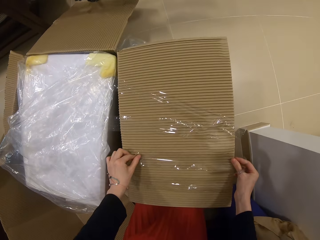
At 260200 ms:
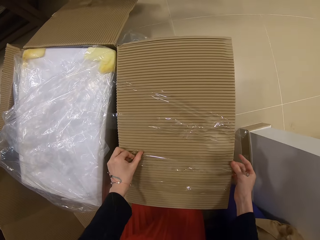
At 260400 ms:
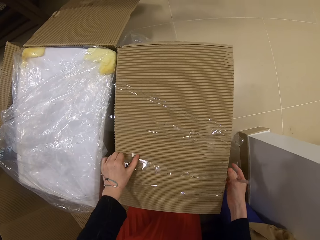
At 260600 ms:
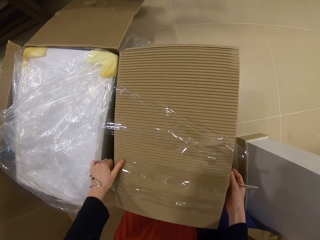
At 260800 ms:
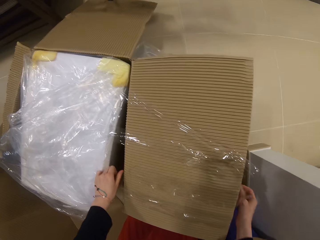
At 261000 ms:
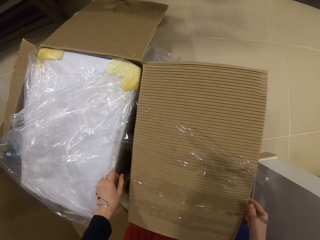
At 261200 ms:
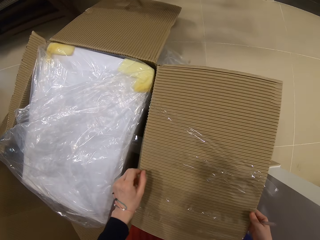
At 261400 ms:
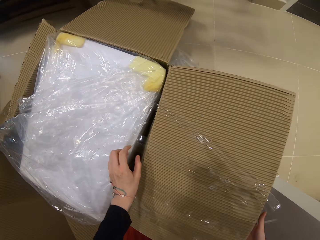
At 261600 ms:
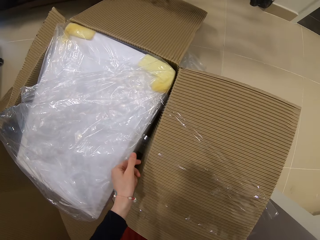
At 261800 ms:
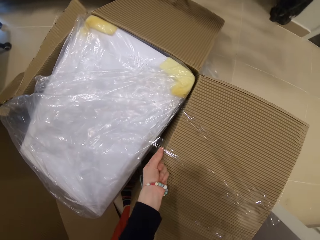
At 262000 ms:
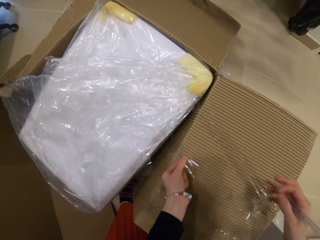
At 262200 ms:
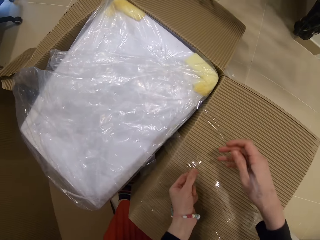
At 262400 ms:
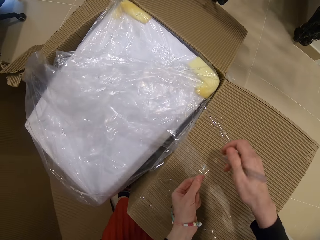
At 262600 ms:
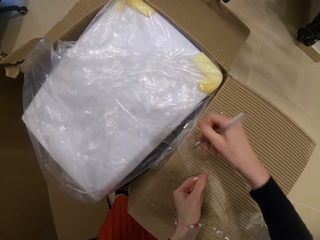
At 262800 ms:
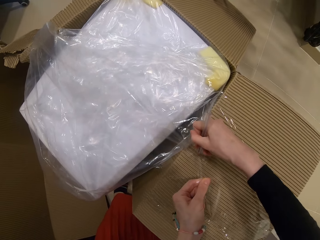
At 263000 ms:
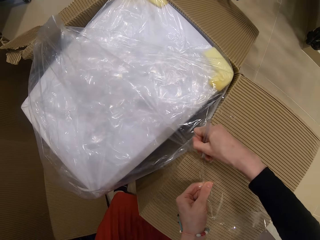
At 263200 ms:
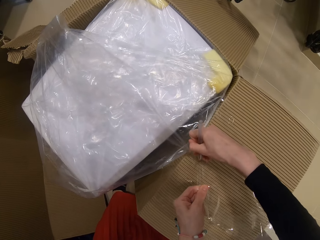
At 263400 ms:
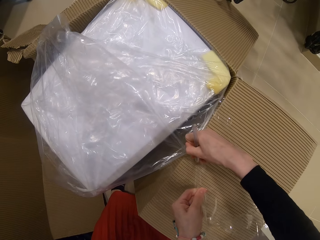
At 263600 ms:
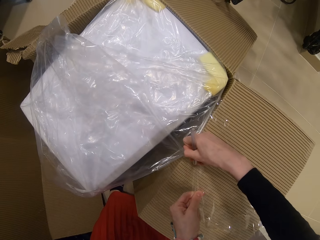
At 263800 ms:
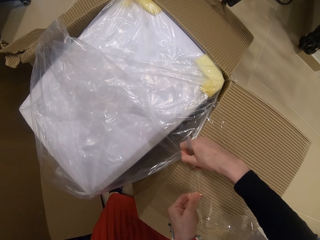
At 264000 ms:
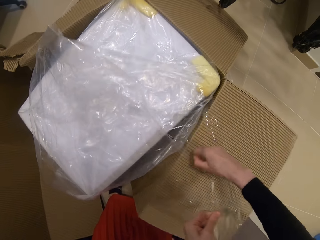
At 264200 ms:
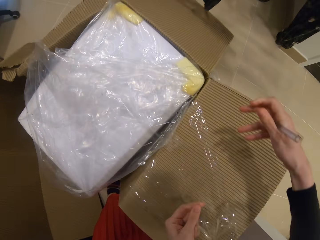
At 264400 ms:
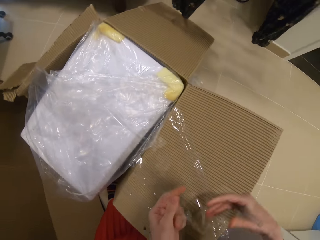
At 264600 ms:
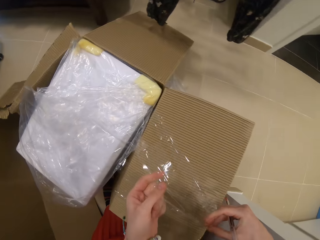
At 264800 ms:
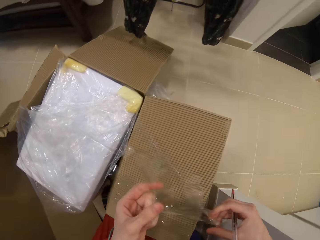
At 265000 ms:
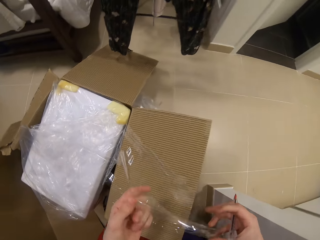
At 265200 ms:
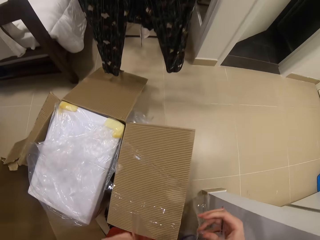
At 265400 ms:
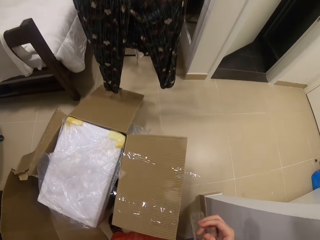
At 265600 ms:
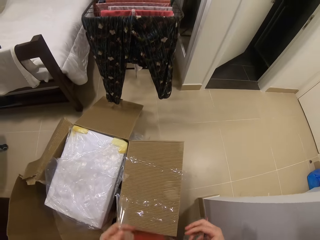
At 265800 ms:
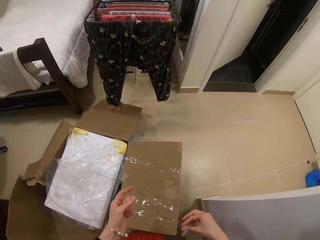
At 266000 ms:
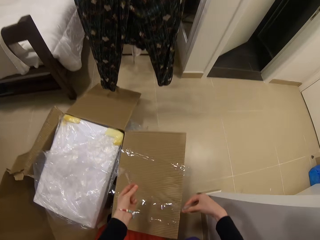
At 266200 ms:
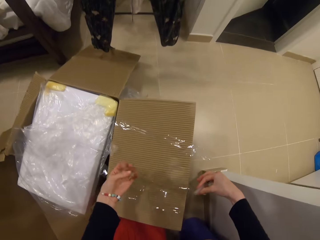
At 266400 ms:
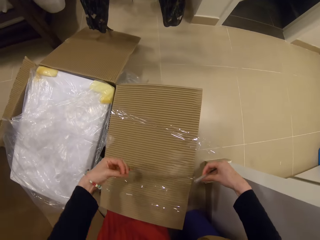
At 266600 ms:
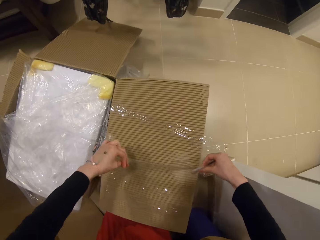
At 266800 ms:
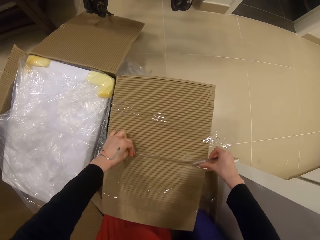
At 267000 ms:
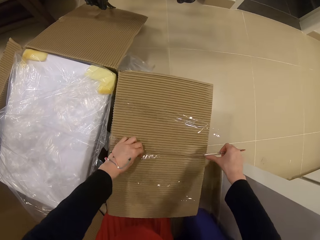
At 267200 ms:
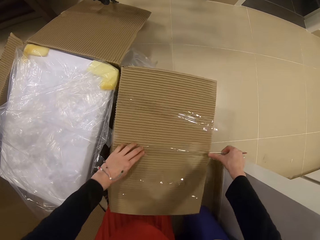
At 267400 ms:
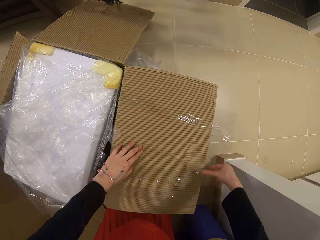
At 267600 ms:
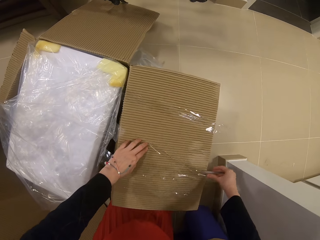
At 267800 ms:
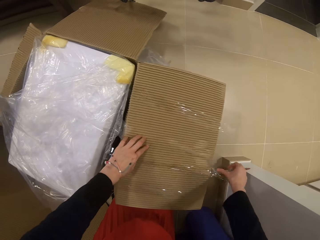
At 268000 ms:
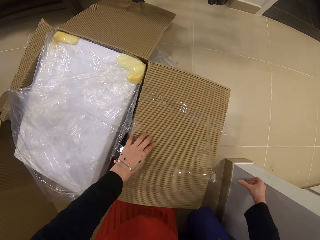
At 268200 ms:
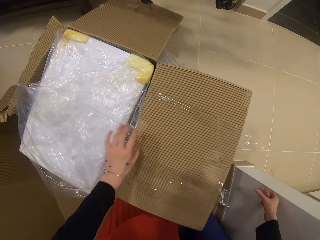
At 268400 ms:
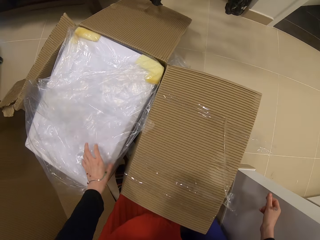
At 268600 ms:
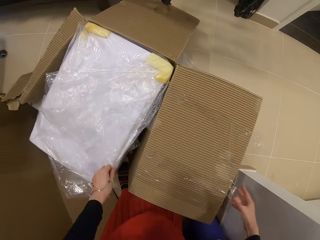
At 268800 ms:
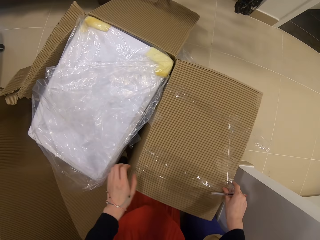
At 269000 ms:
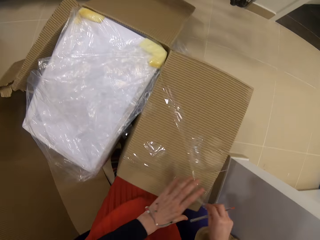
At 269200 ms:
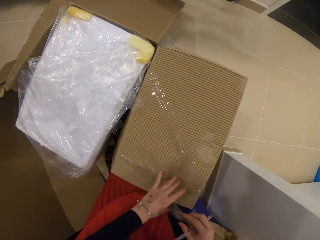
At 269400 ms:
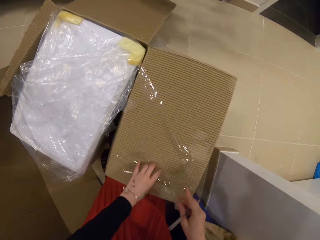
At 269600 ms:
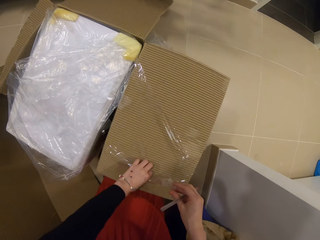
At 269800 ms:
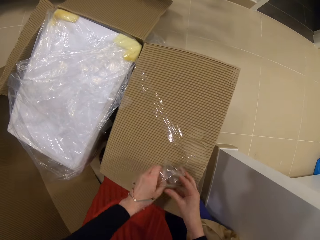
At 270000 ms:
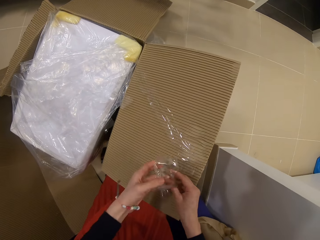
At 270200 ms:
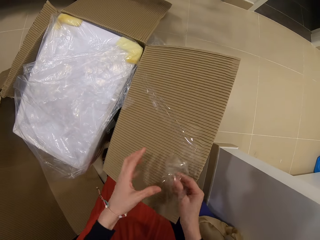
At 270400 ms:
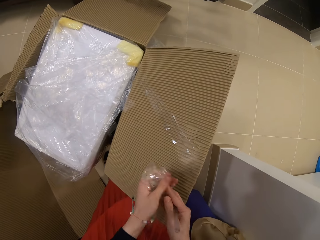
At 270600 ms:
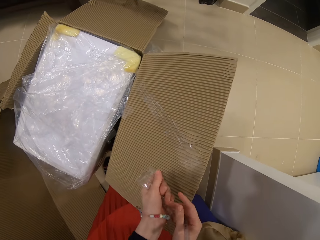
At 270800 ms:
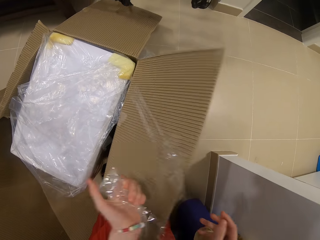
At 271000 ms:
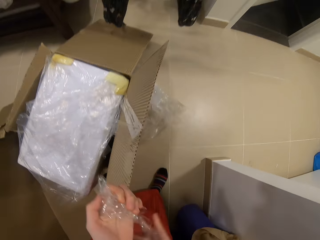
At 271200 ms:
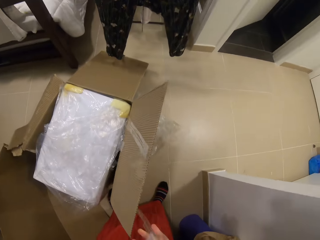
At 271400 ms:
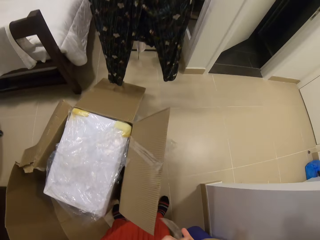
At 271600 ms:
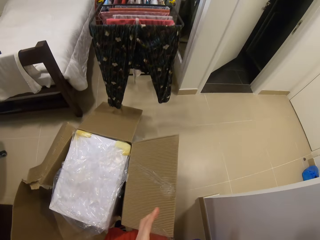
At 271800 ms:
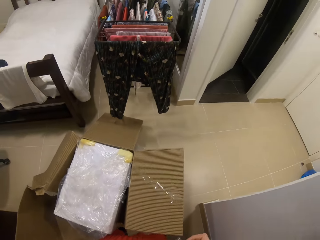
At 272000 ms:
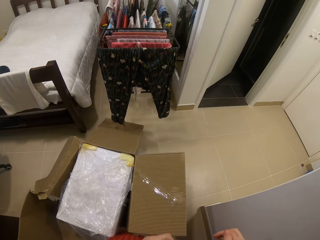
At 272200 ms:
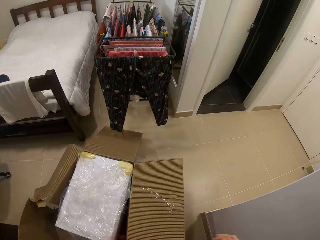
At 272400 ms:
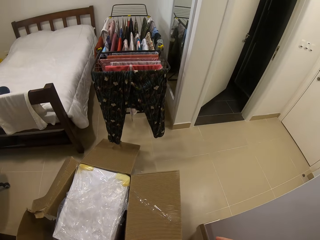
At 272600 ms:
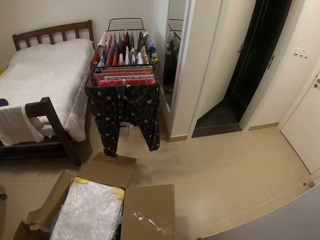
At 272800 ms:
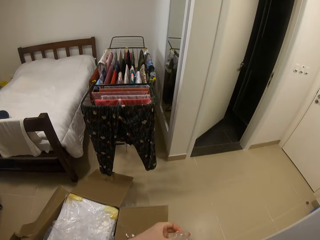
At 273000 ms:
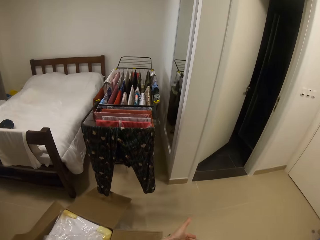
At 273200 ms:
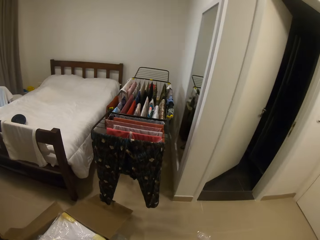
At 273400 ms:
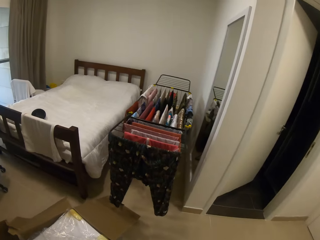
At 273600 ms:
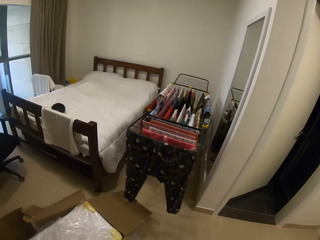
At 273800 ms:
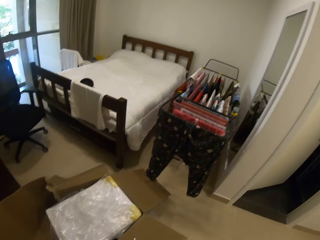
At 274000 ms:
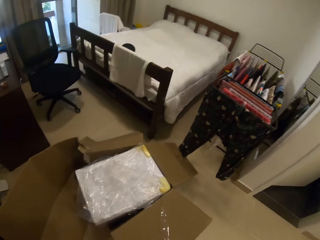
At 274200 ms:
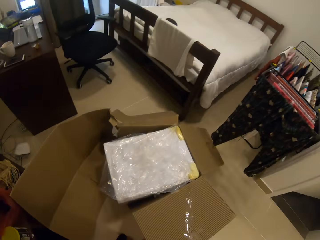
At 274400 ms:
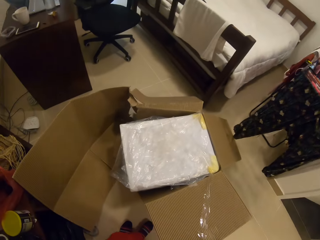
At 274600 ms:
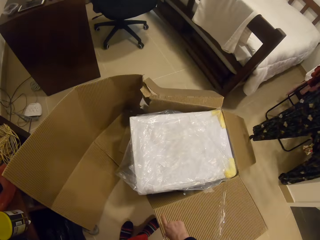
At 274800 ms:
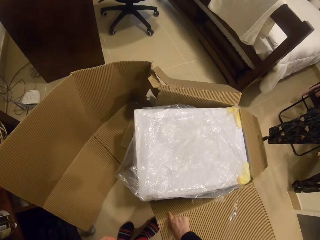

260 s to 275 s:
The camera wearer sticks the cello tape on the box. They cut the paper with the pen. They place the cello tape paper on the box. They pick the cello tape papers. They fold the cello tape on the box.

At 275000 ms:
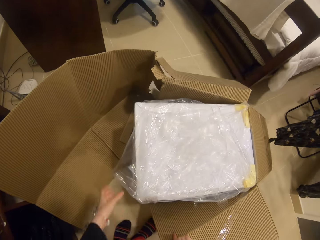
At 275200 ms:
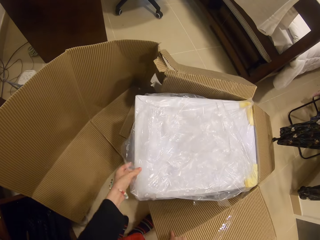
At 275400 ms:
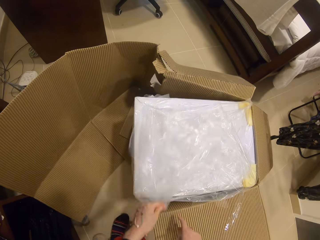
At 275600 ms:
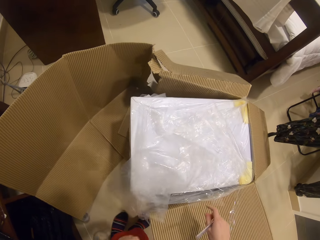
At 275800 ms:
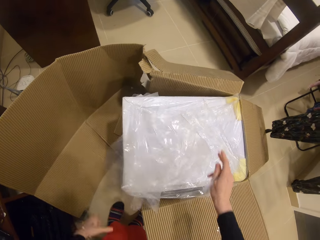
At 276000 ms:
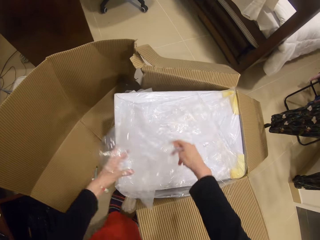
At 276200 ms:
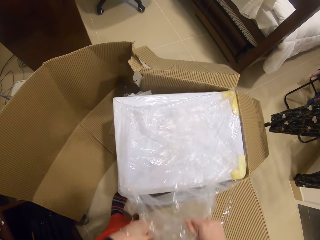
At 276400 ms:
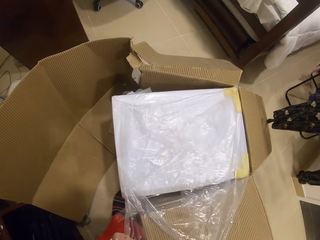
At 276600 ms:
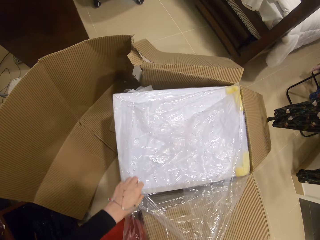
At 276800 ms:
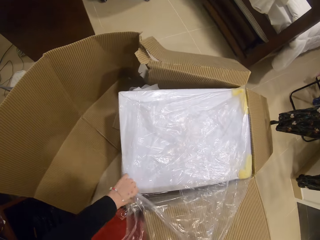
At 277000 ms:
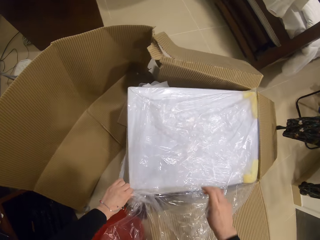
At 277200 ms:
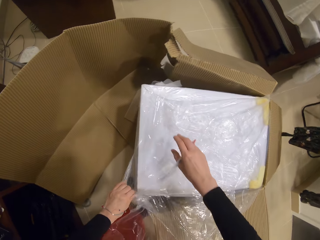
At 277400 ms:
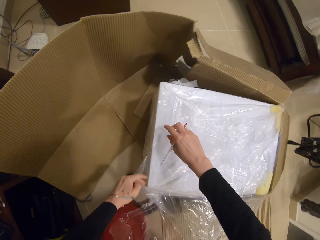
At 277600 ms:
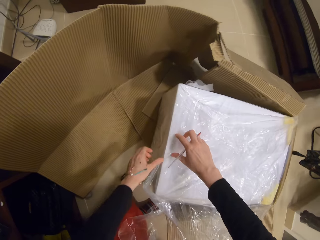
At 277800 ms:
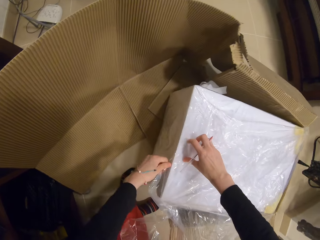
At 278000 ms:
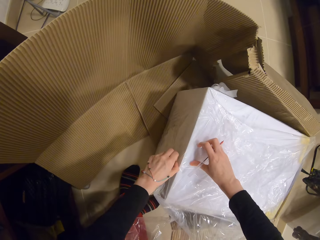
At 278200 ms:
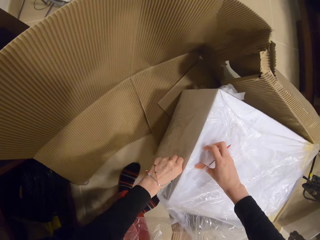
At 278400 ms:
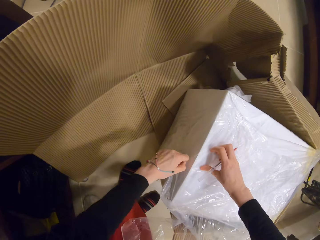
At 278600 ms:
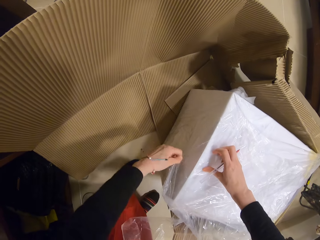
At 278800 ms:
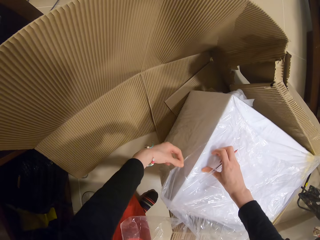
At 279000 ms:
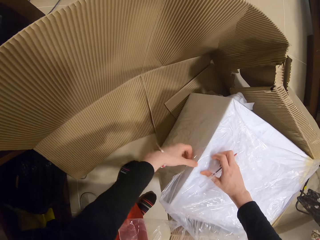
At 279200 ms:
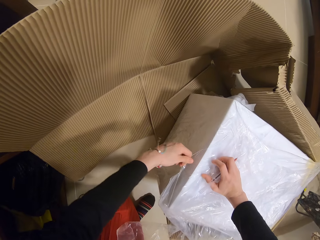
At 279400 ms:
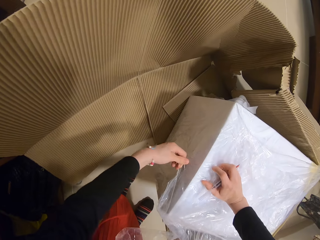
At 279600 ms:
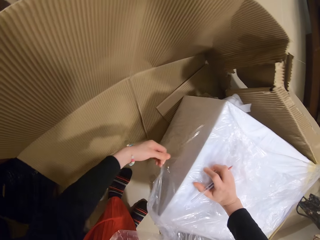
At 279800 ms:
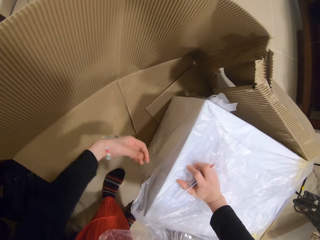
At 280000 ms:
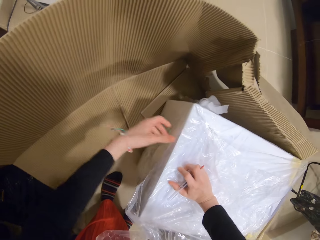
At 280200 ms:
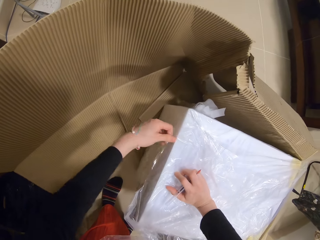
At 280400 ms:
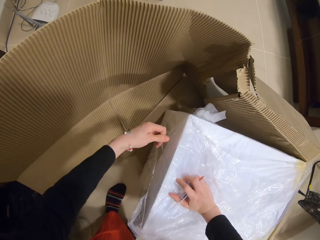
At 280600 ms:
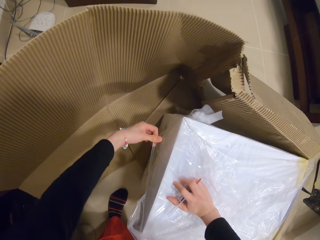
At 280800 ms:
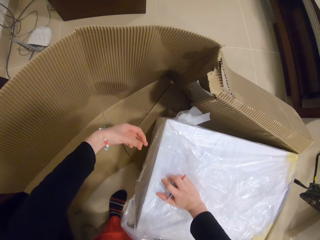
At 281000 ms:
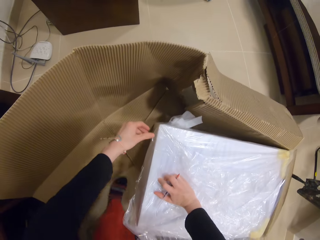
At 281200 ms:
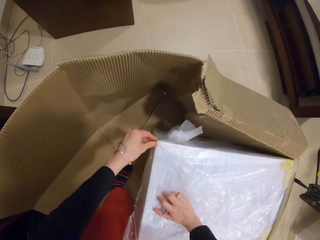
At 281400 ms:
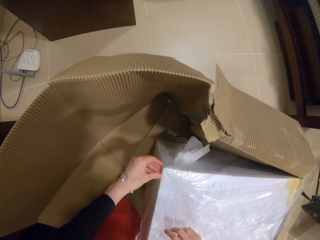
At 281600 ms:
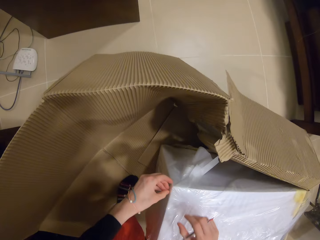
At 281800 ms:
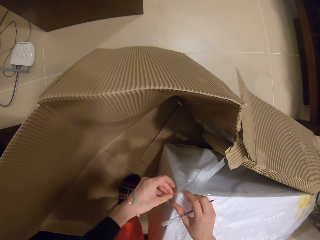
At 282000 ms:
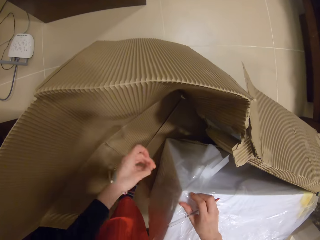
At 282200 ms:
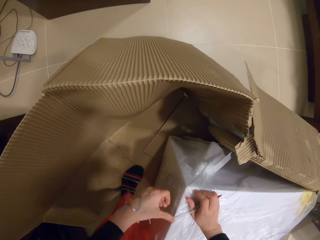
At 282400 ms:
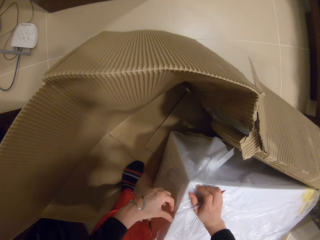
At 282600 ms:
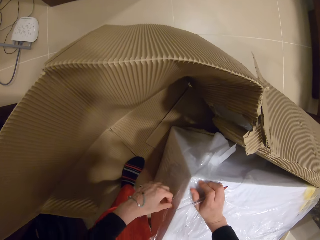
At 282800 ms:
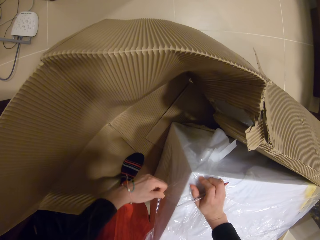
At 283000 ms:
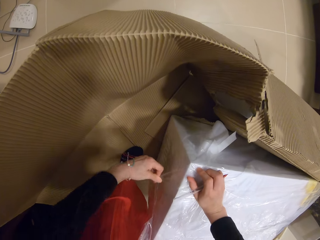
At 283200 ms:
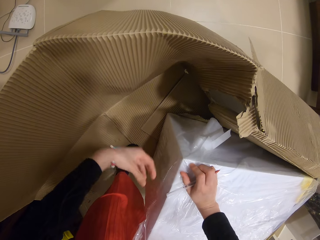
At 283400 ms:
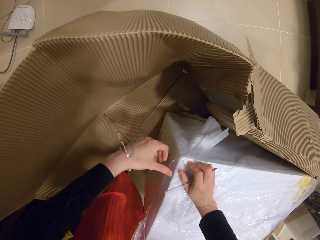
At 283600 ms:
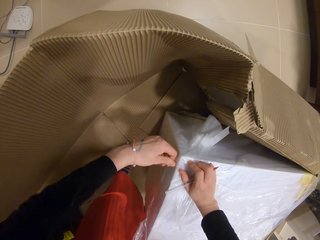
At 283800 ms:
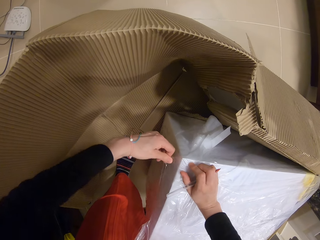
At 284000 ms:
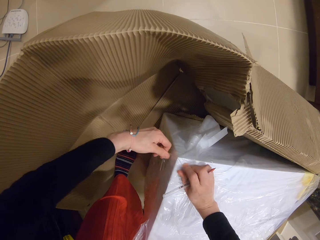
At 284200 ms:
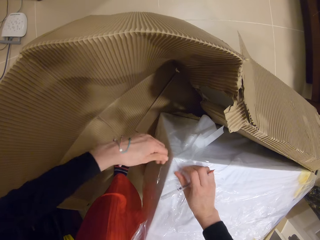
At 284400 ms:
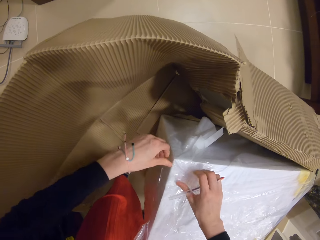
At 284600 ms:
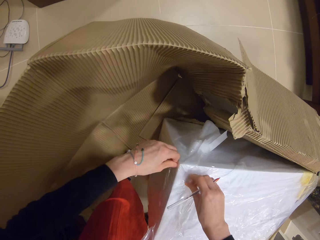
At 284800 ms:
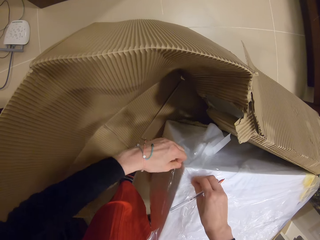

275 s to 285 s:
The camera wearer opens the paper. They remove the polythene from the box.
